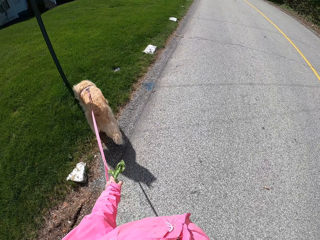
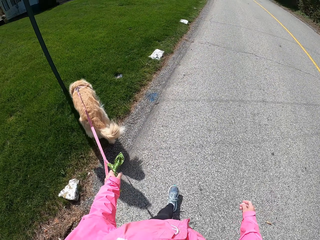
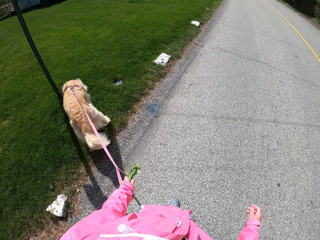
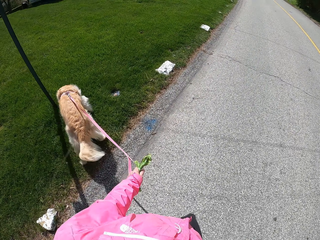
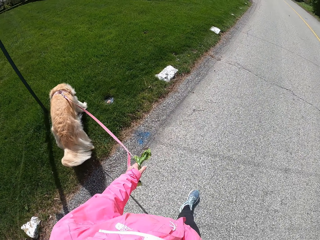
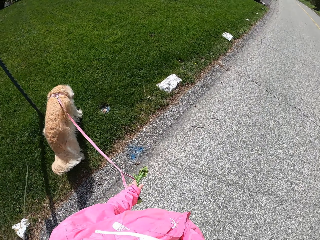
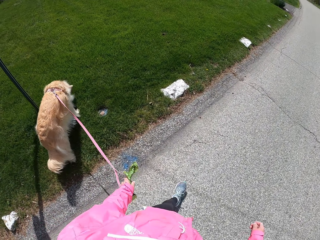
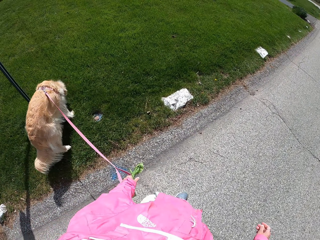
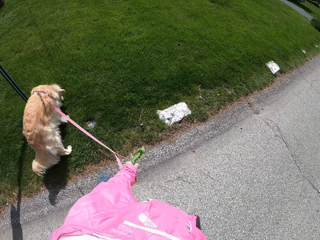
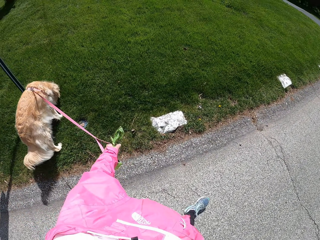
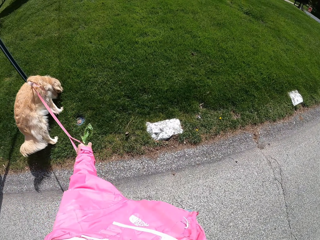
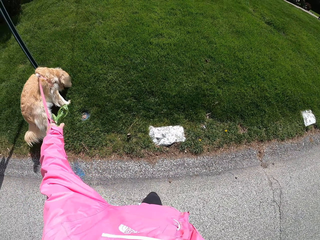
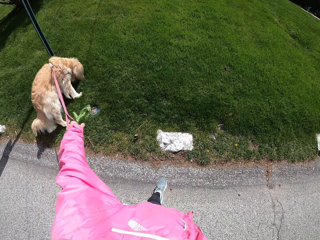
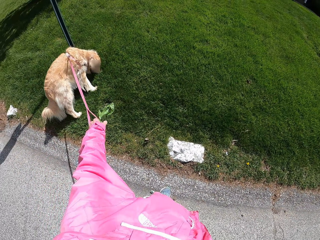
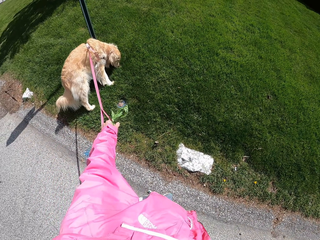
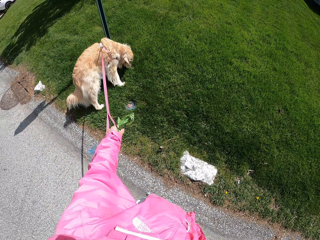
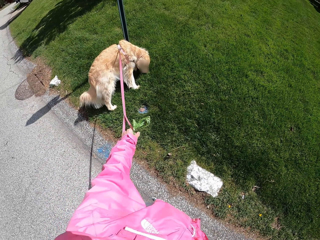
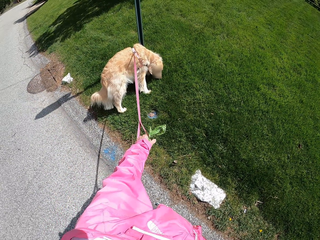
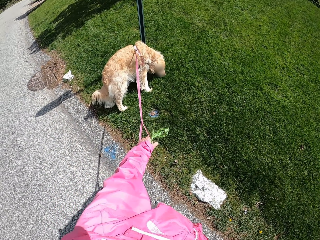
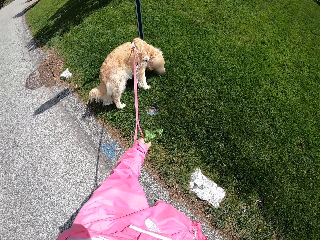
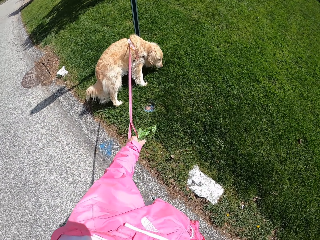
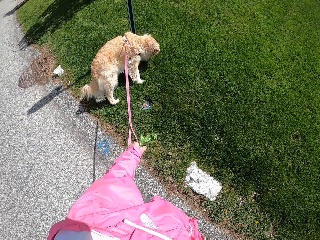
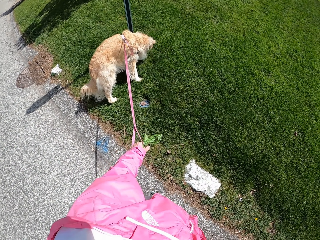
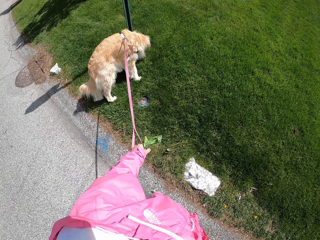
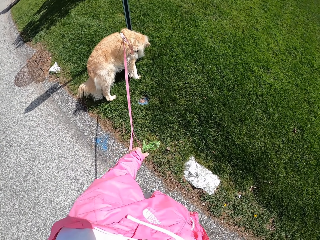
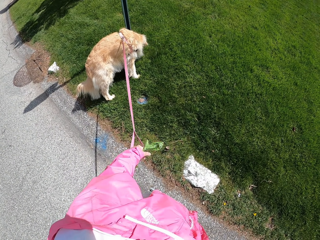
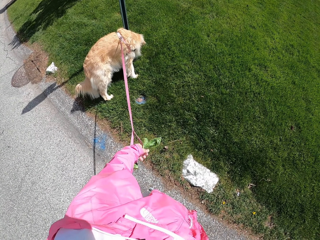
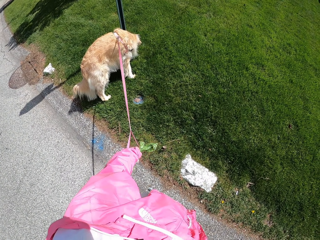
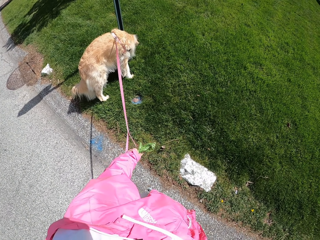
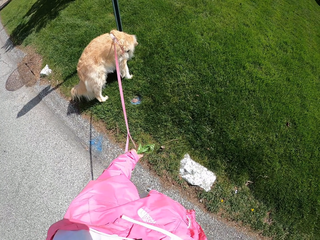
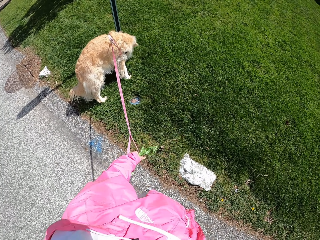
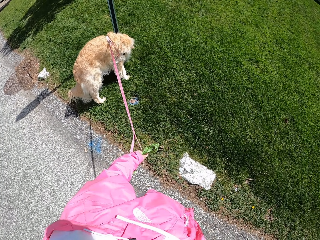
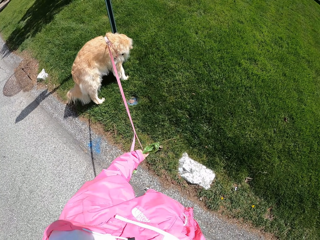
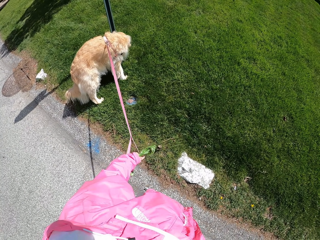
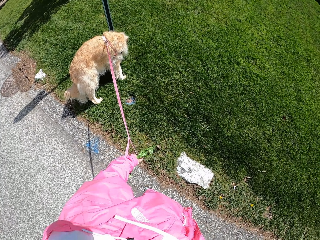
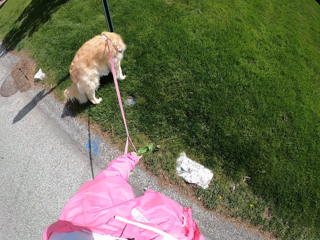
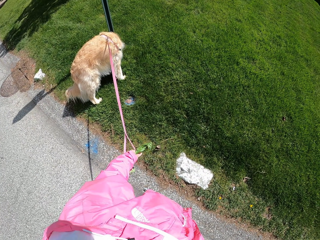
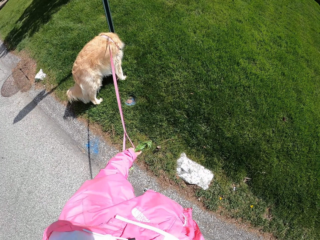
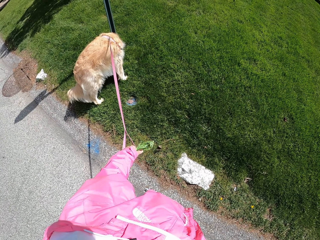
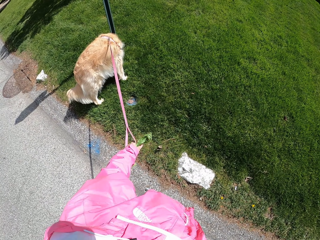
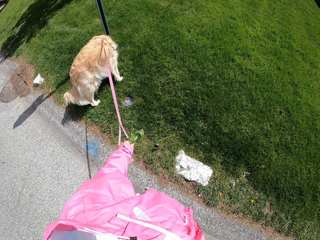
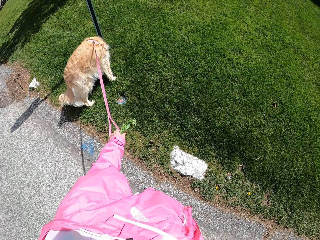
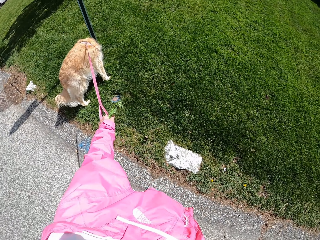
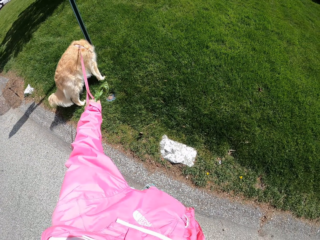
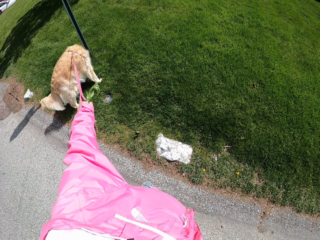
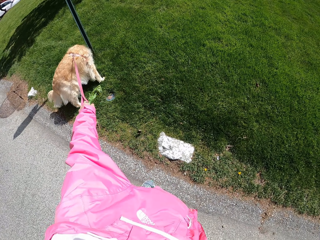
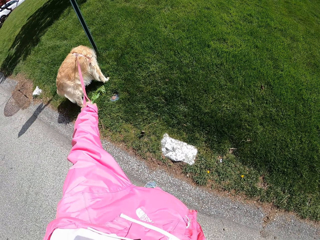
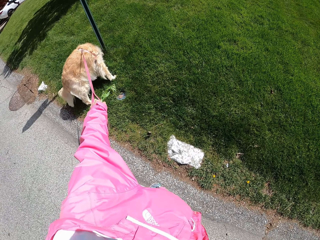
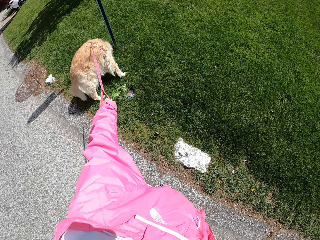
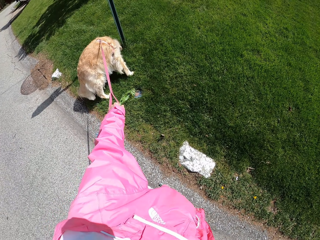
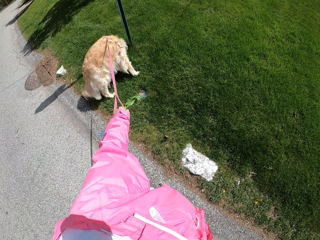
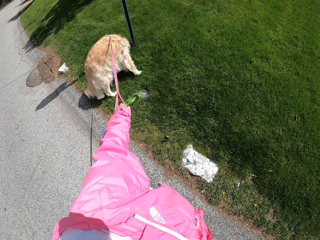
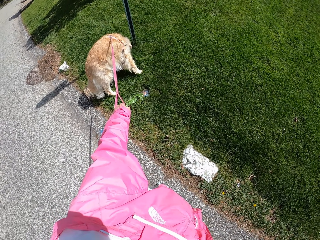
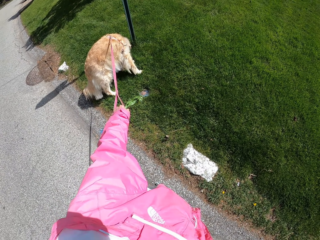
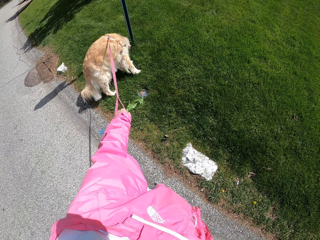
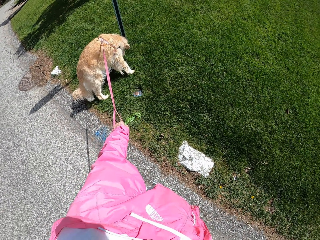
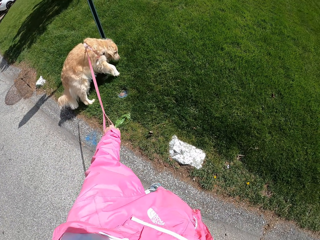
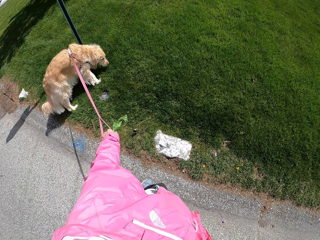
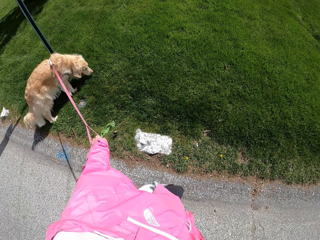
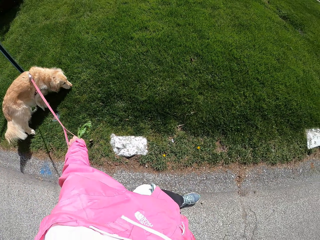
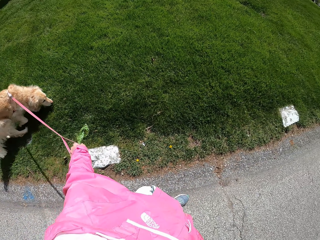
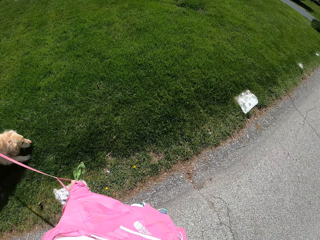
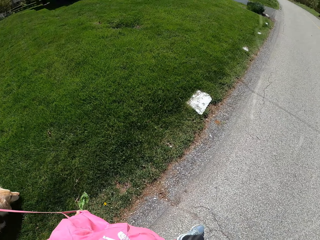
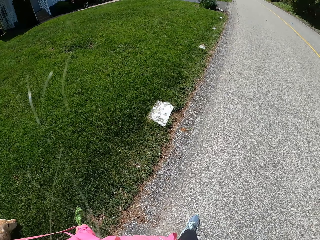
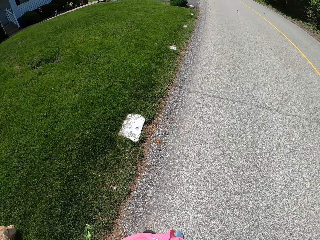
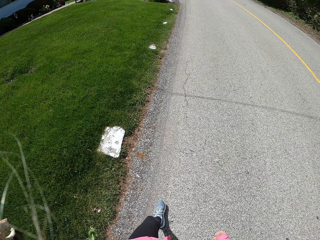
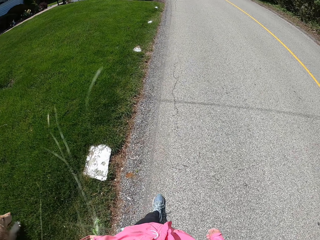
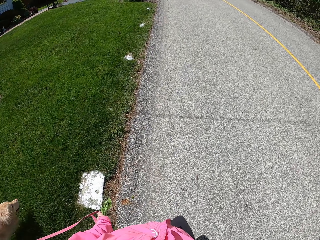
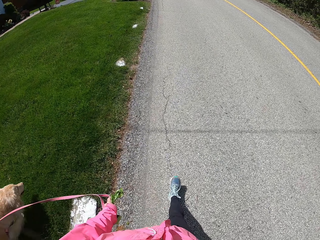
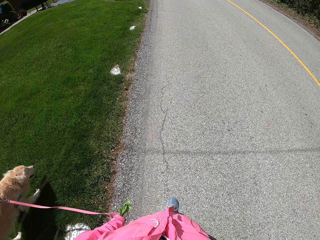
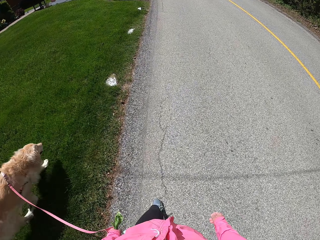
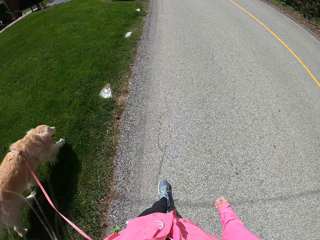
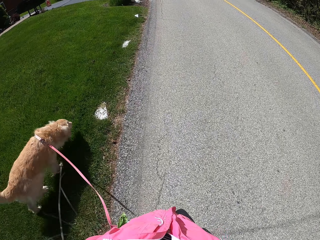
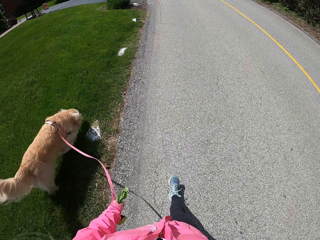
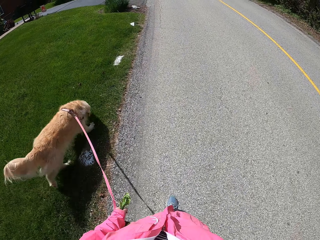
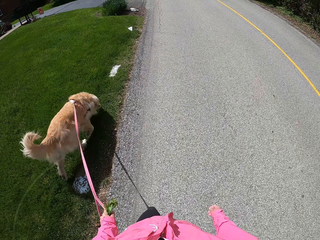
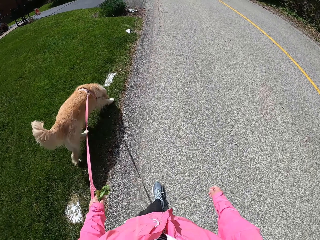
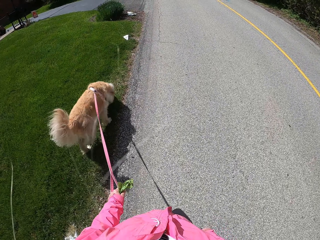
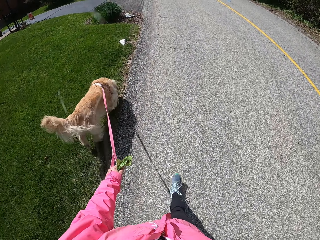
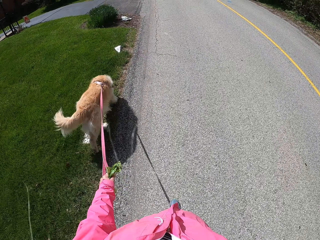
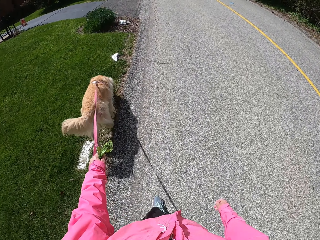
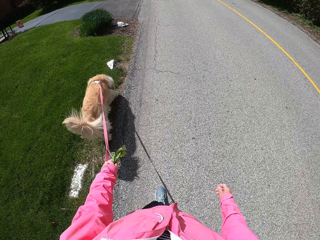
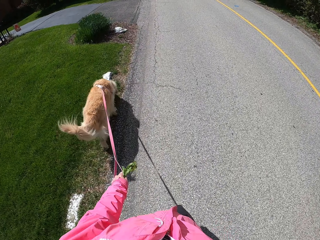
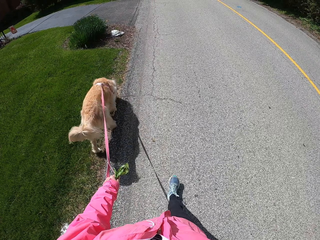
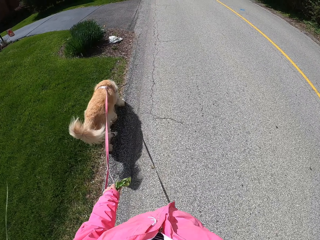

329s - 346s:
The camera wearer stands along the road with the dog. They pull the dog for a walk.

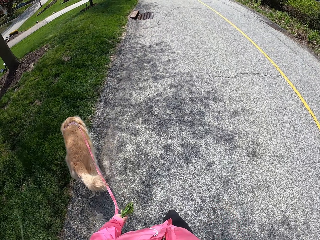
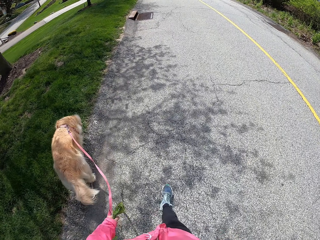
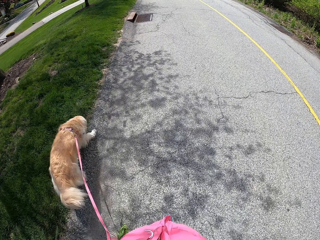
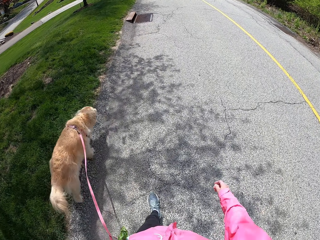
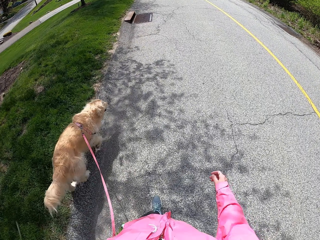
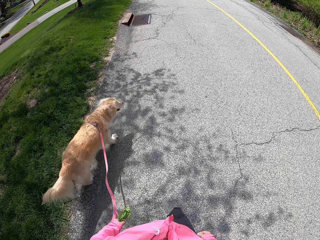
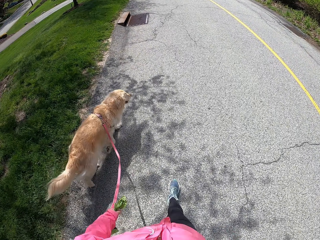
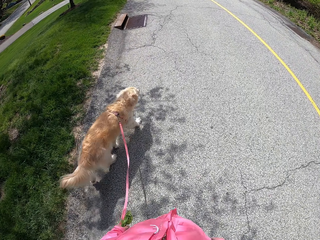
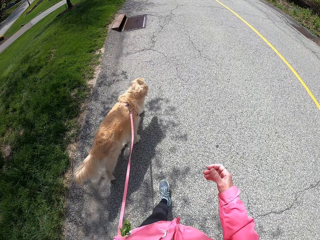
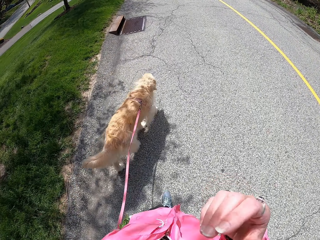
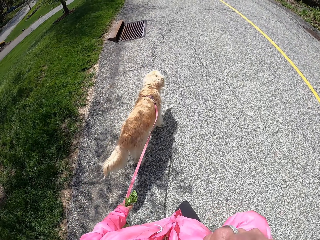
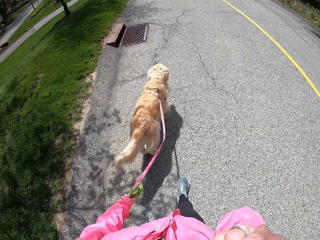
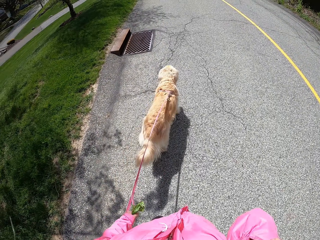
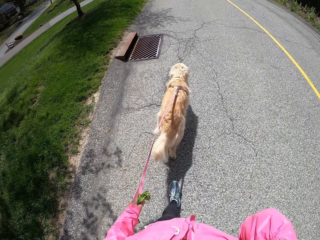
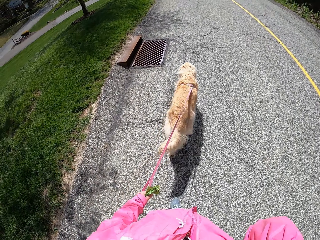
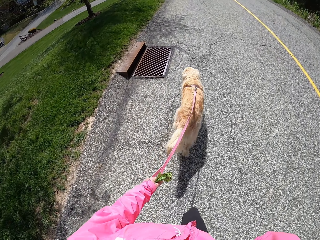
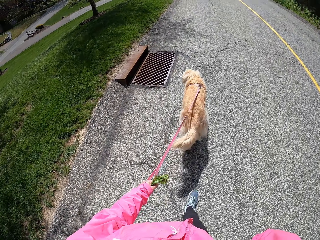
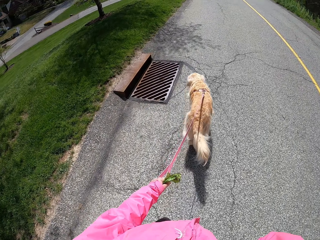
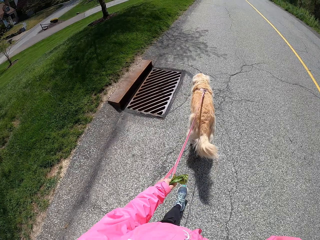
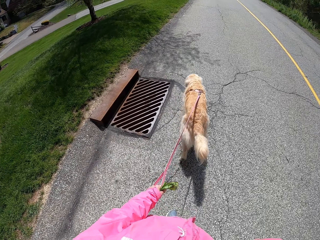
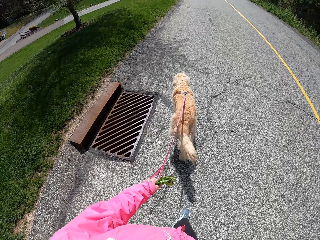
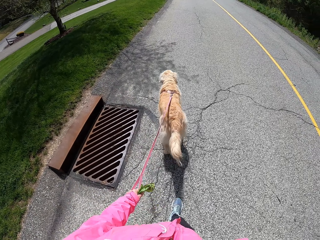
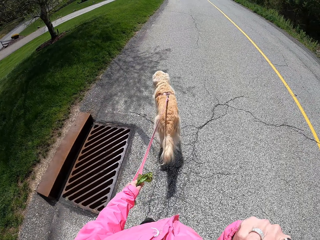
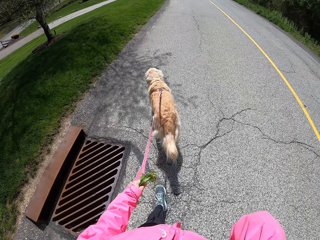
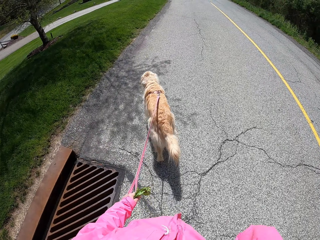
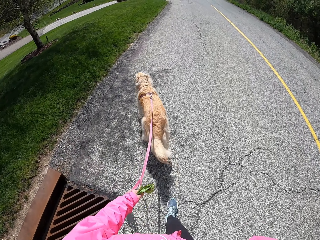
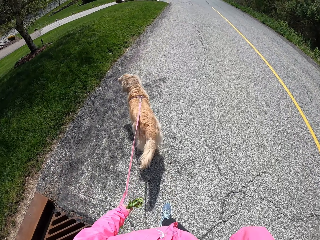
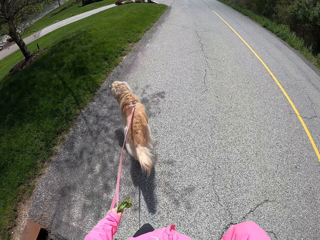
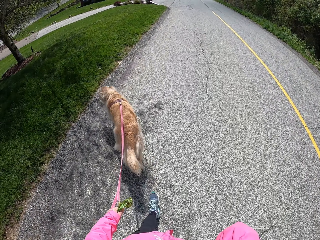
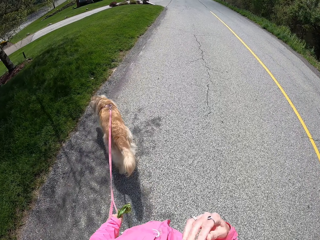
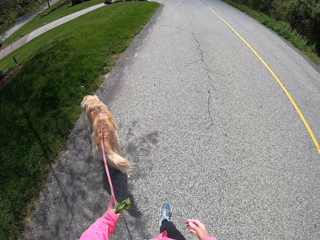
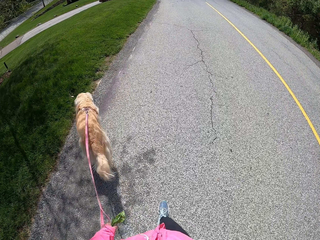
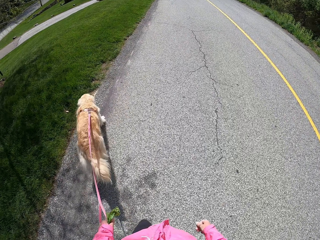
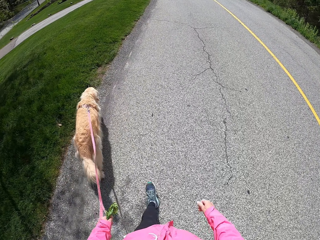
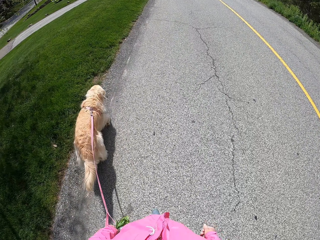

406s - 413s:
The camera wearer lifts a hand to the face on the way. They scratch the face by the right hand. They drop the hand from the face.
